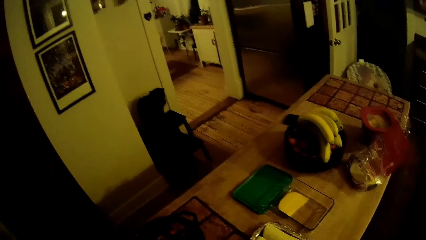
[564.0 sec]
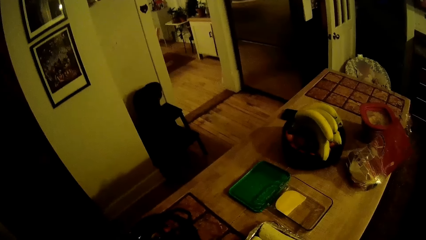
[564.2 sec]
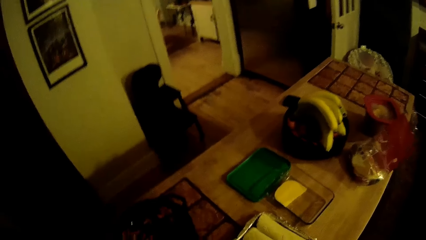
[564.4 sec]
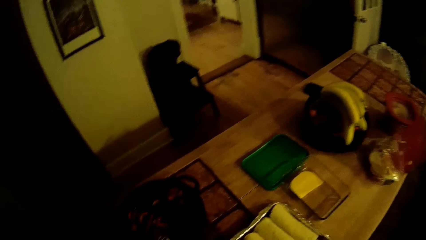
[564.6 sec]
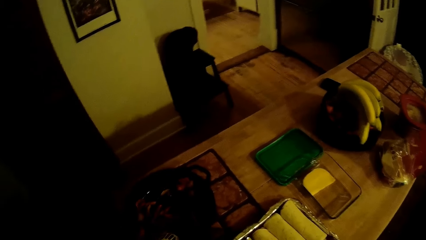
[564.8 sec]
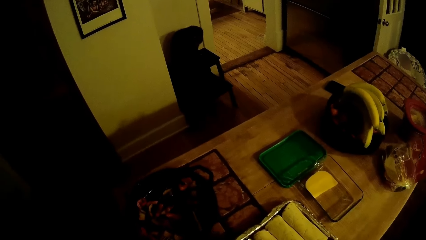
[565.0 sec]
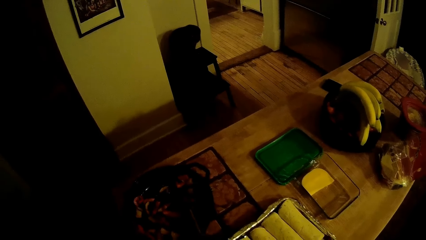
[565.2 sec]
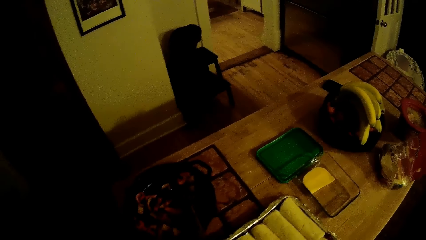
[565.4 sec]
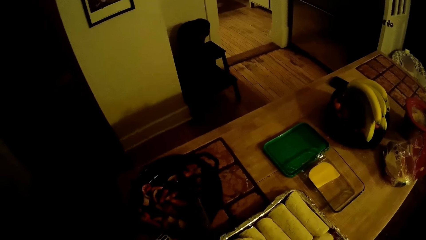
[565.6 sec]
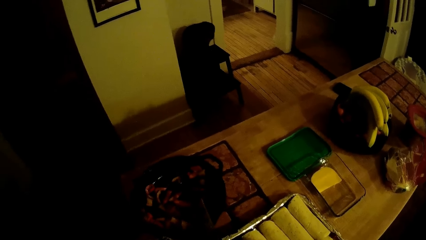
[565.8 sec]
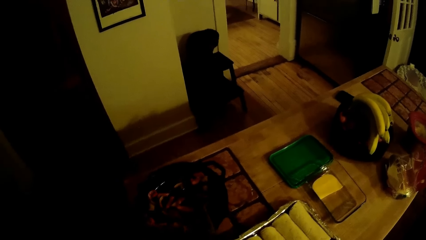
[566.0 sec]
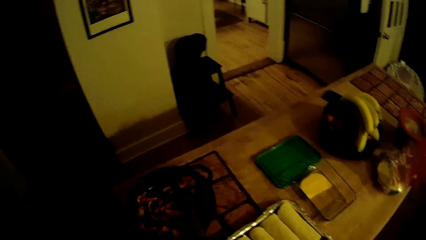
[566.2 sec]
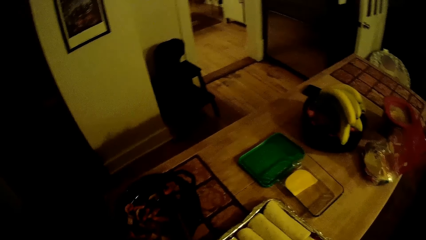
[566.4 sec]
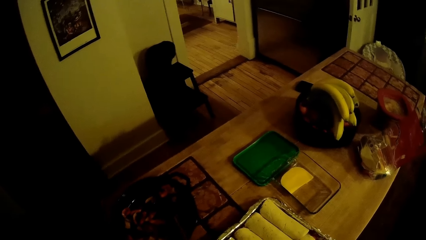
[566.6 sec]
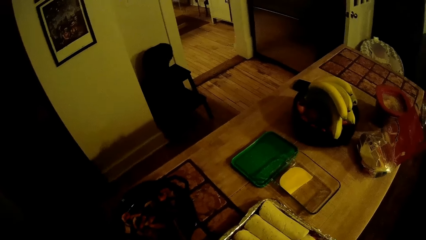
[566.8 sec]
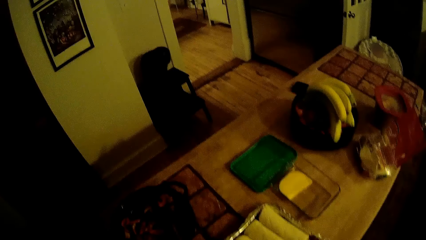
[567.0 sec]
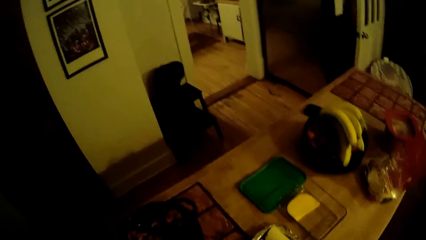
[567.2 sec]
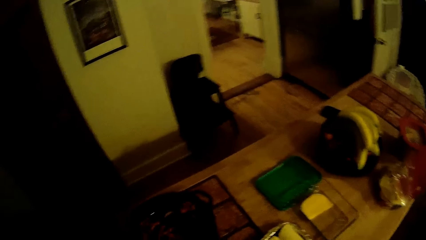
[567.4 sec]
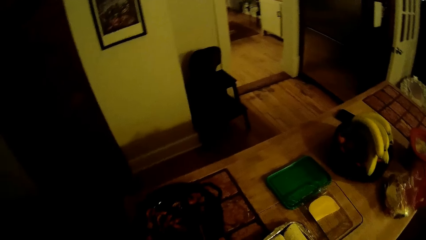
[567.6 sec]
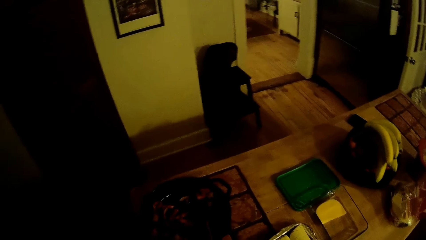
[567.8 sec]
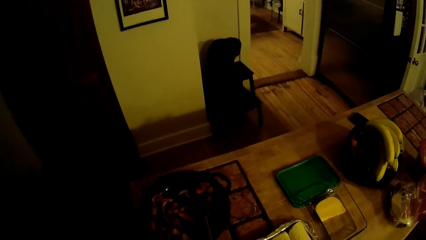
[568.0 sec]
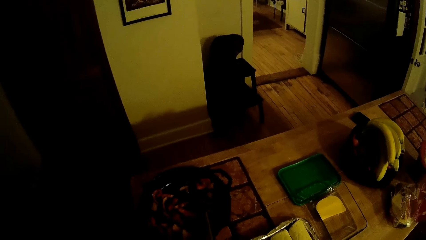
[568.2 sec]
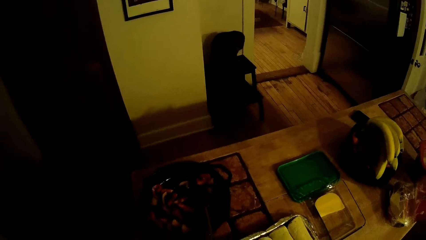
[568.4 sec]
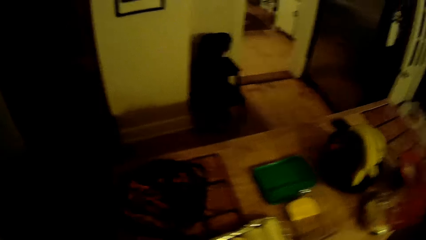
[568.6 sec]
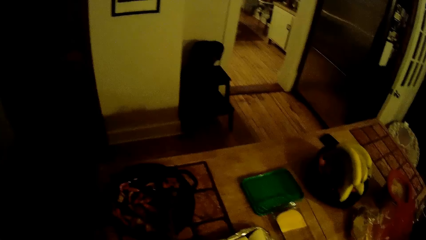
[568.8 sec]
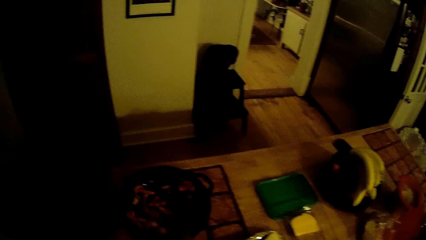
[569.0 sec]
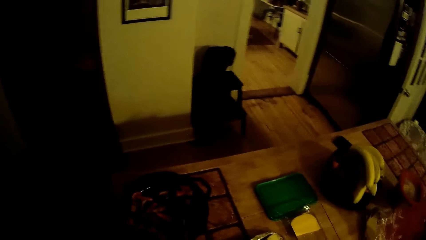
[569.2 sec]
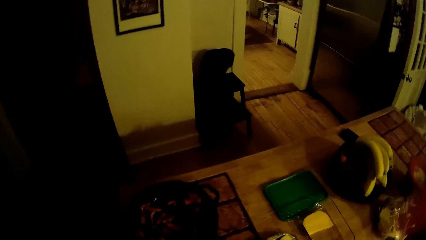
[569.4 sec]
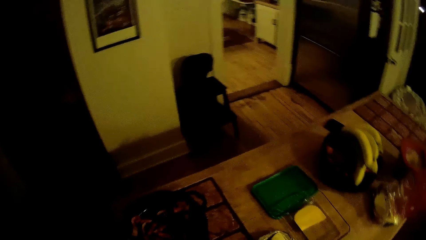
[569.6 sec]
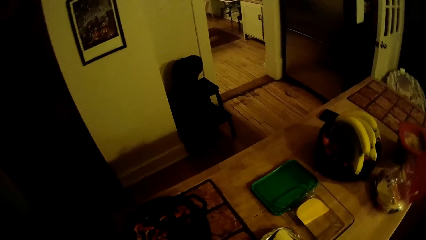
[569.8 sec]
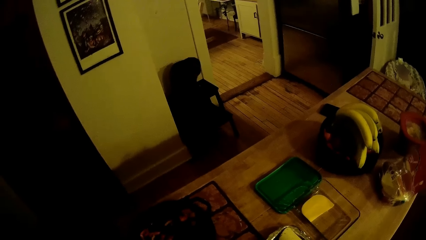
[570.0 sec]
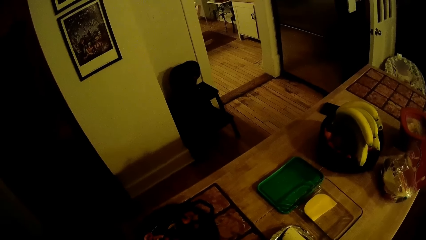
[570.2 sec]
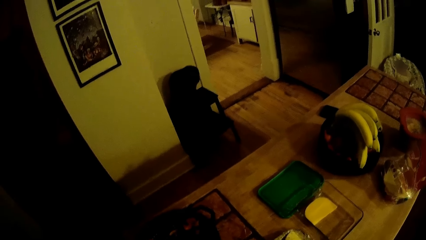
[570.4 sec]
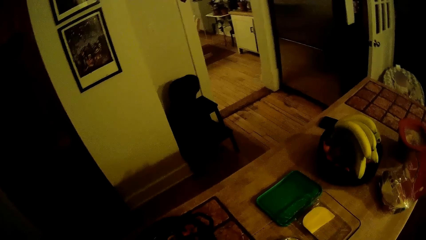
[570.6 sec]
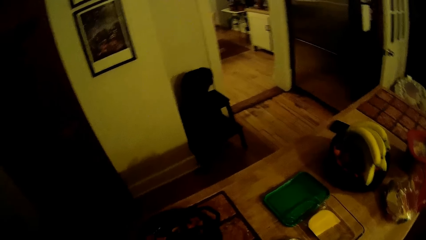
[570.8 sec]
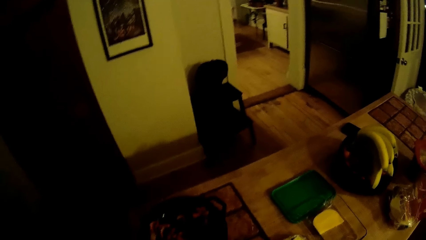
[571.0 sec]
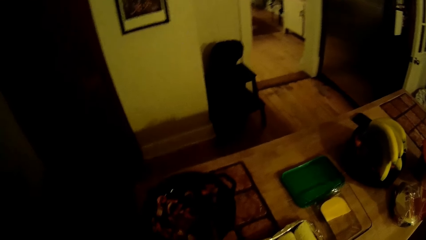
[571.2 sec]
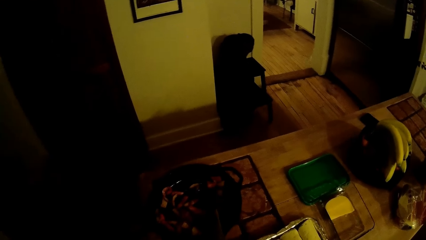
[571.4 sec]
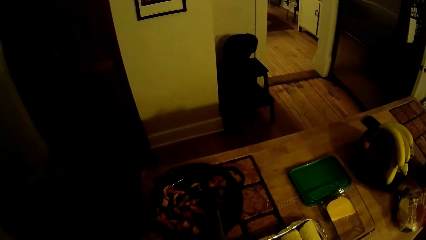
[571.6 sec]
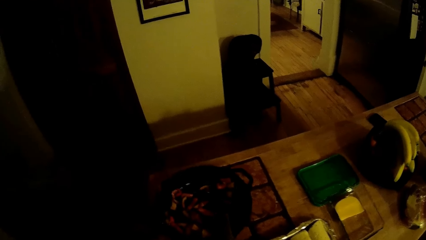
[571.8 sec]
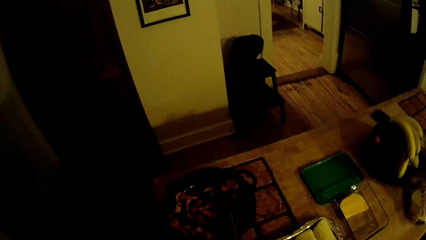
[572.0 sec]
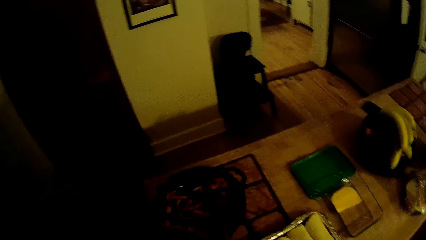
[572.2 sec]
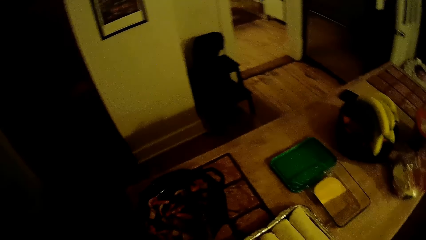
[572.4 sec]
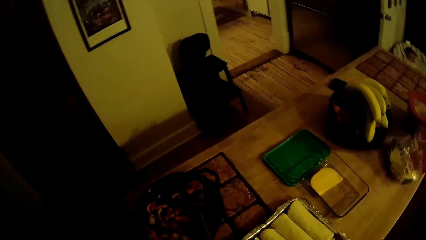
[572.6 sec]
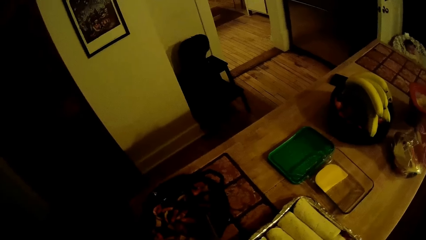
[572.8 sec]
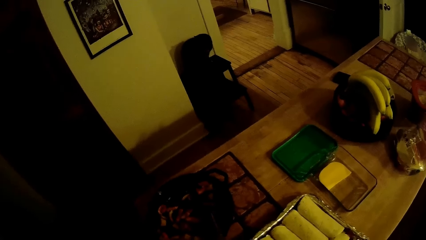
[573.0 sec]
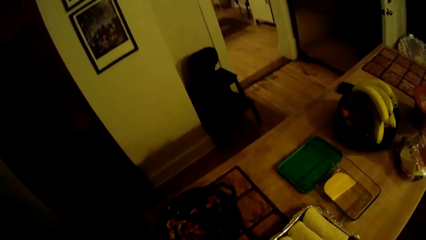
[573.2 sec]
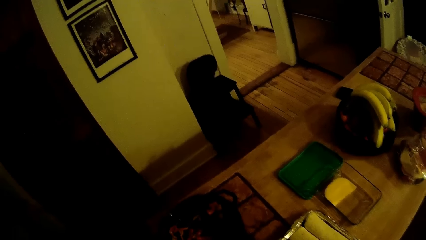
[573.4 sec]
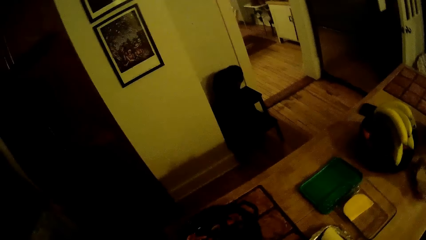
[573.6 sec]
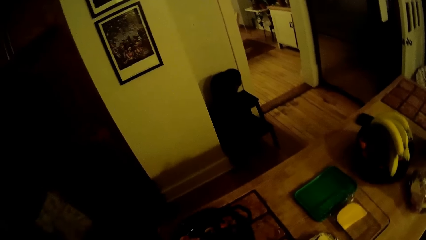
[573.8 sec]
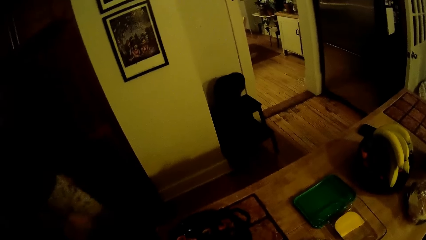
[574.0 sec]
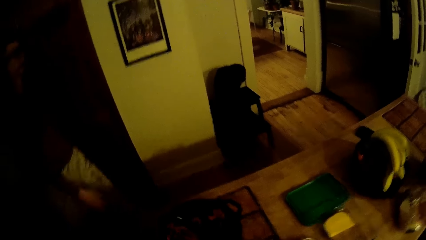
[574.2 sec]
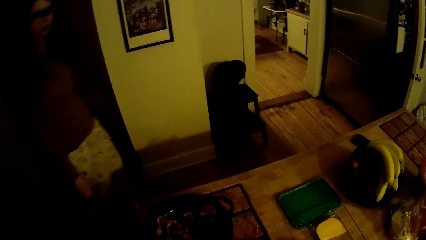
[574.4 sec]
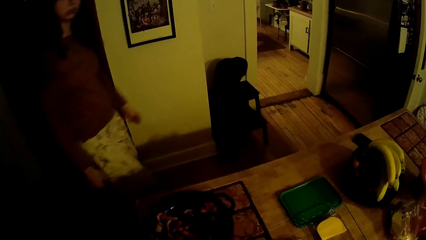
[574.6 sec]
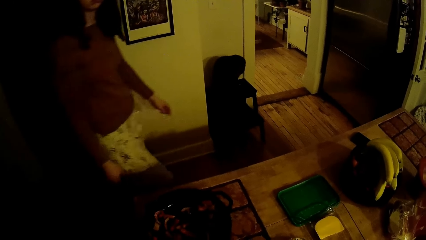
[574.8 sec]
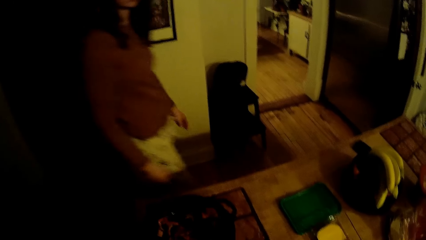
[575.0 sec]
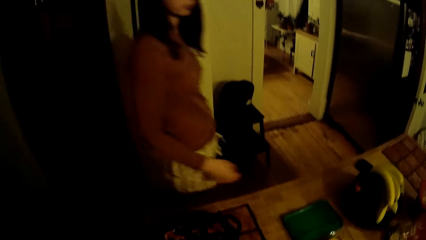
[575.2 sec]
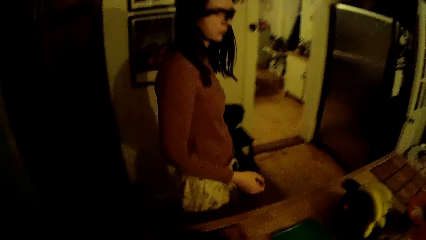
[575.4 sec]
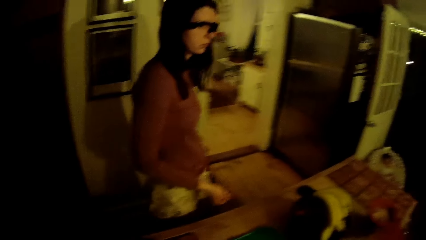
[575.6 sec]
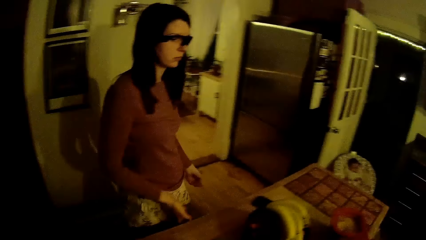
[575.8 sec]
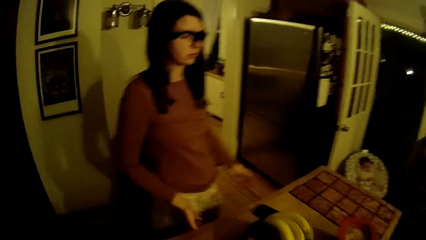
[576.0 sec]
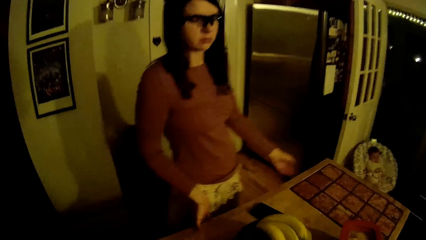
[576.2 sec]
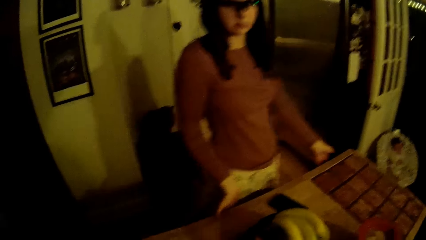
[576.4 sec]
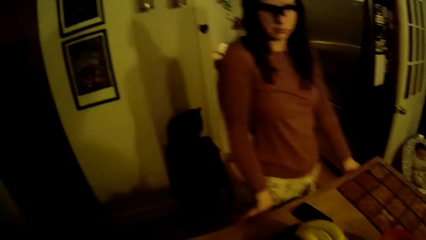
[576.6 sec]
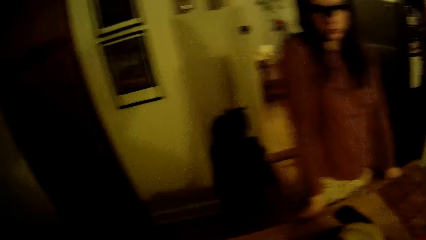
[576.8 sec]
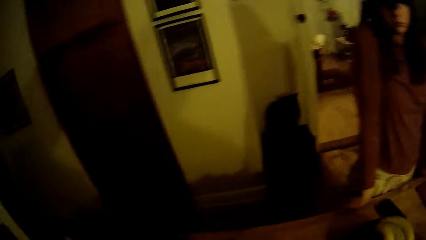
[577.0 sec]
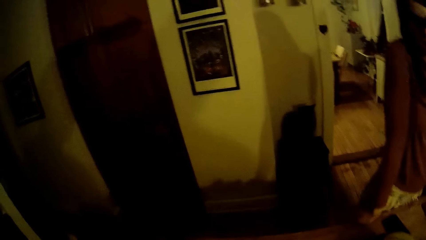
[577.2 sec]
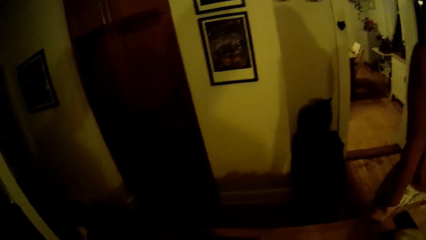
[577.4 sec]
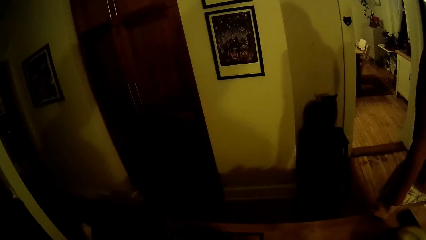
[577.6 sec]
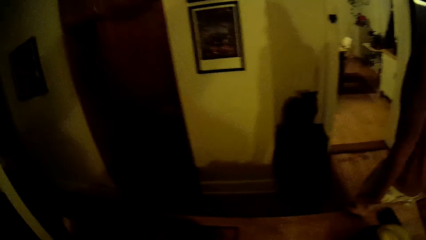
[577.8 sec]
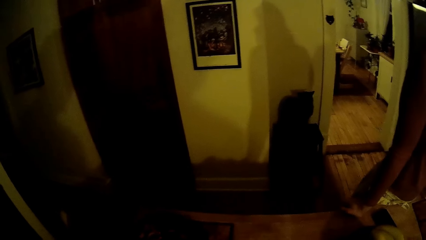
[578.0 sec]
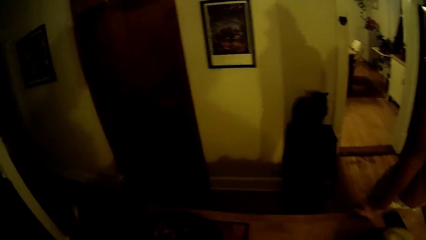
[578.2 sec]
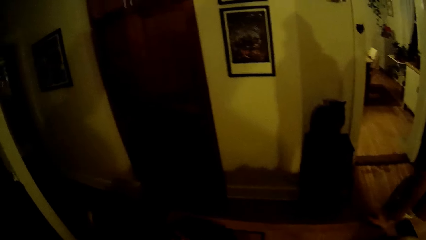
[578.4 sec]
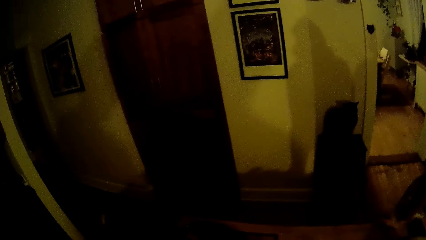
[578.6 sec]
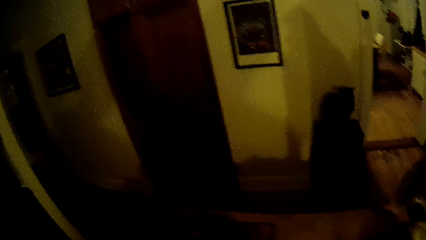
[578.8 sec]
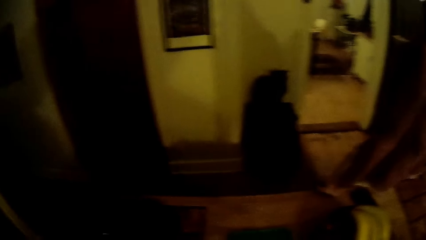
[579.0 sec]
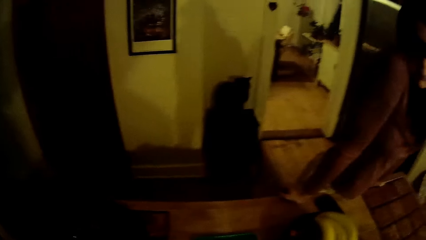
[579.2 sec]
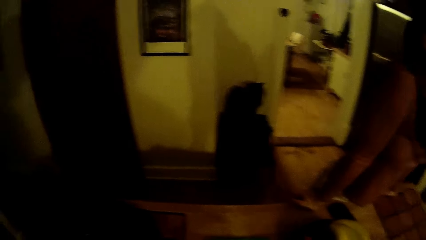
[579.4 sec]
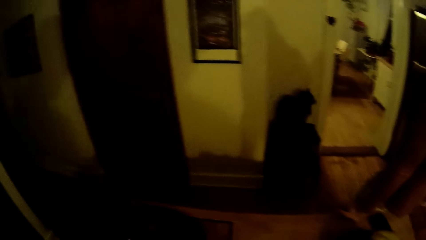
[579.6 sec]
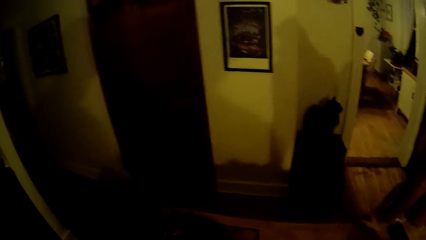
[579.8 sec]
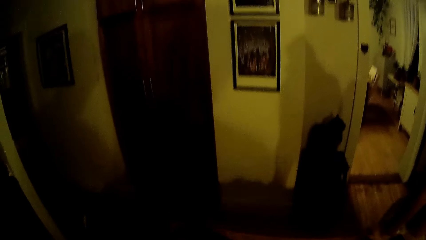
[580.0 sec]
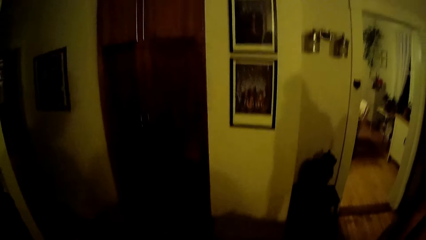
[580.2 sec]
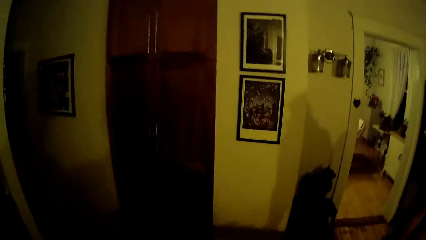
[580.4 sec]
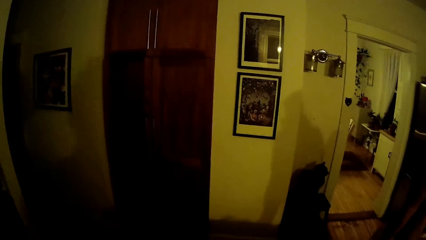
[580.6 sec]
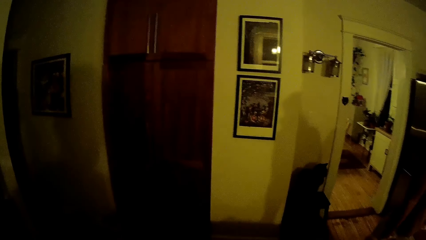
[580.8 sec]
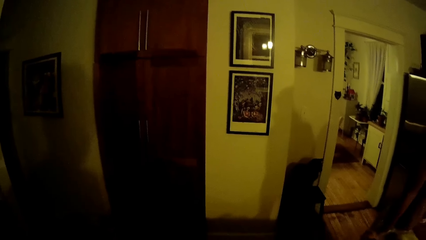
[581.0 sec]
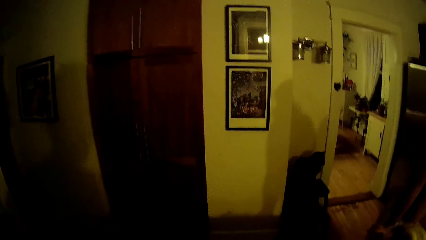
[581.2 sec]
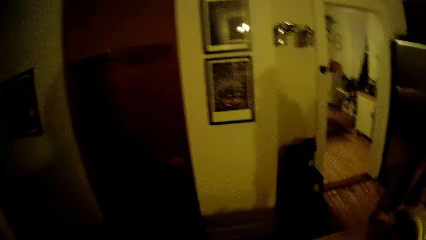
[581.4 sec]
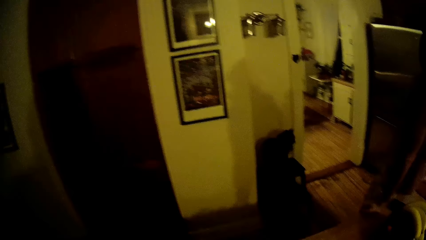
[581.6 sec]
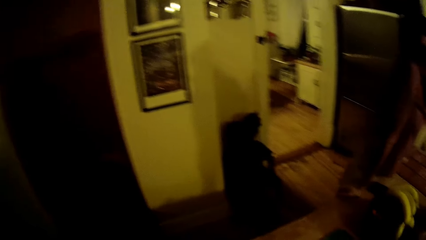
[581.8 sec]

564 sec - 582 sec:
The camera wearer interacts with the woman in the kitchen. The woman walks into the kitchen. The woman puts both her hands on the kitchen table and moves closer to the table. The camera wearer converses with the woman.
